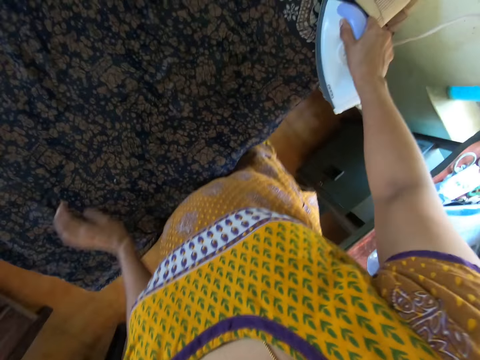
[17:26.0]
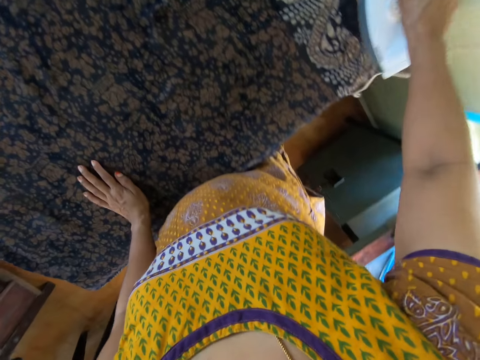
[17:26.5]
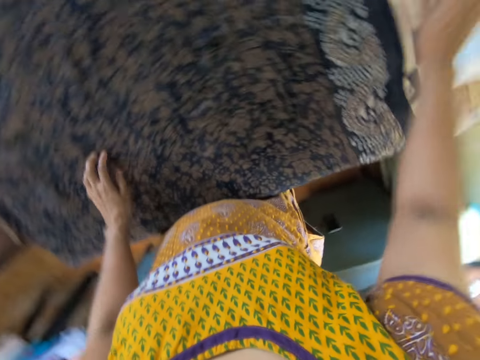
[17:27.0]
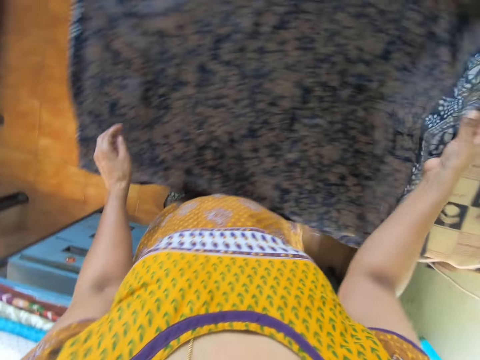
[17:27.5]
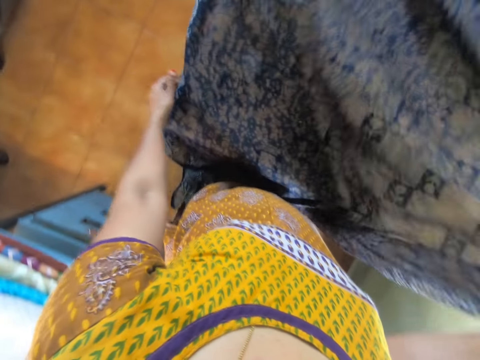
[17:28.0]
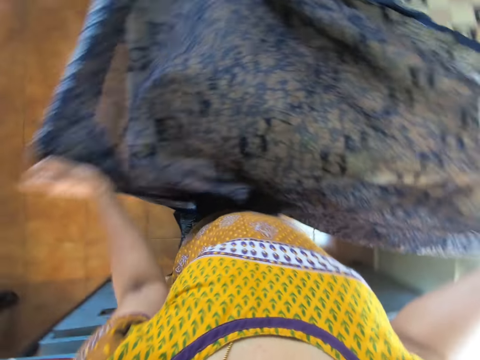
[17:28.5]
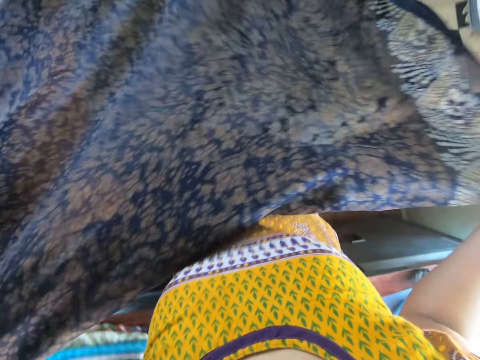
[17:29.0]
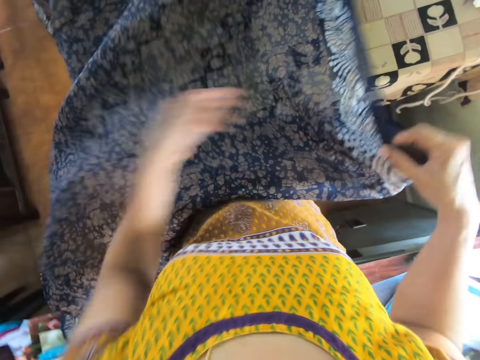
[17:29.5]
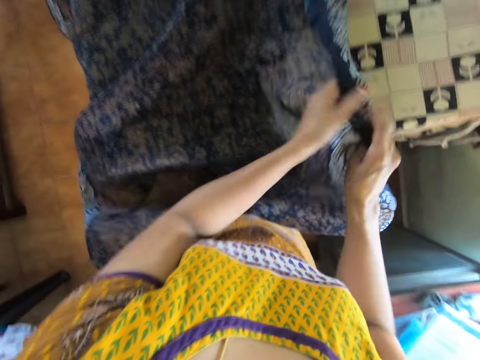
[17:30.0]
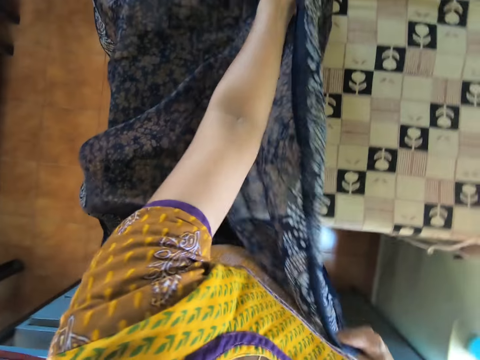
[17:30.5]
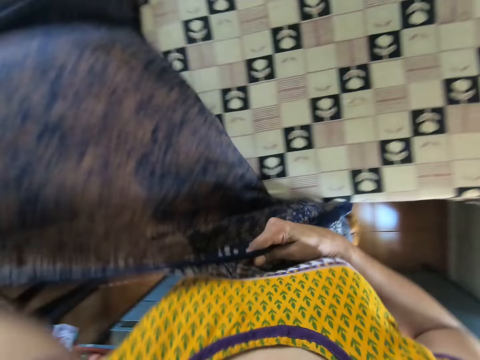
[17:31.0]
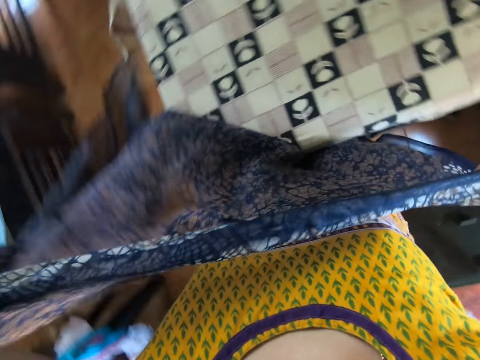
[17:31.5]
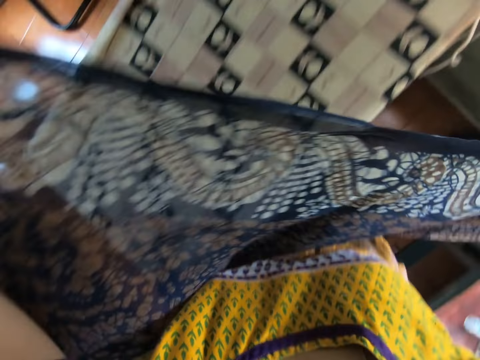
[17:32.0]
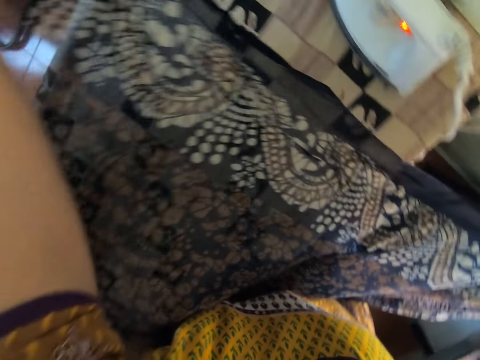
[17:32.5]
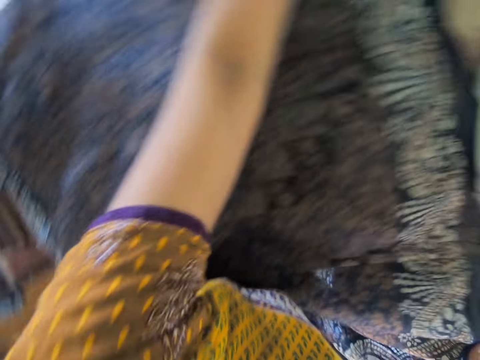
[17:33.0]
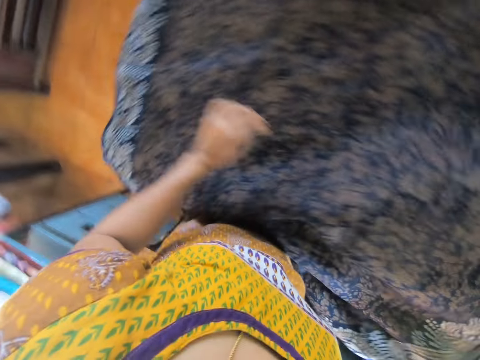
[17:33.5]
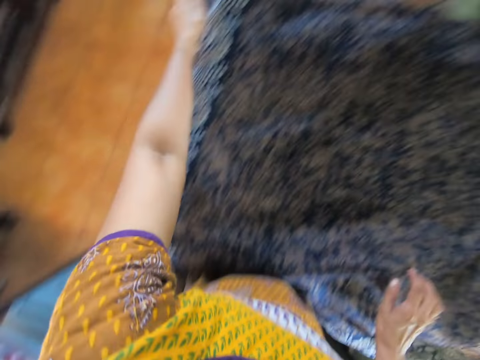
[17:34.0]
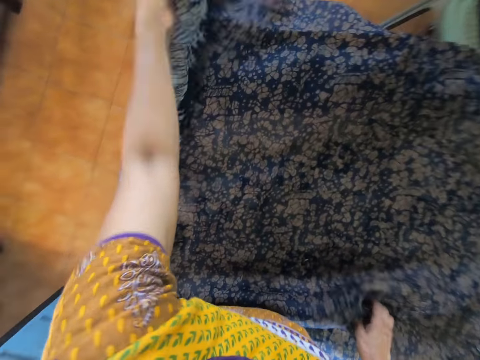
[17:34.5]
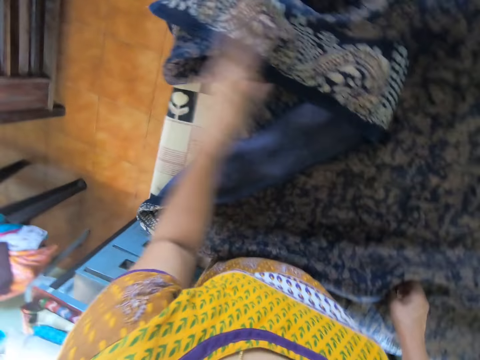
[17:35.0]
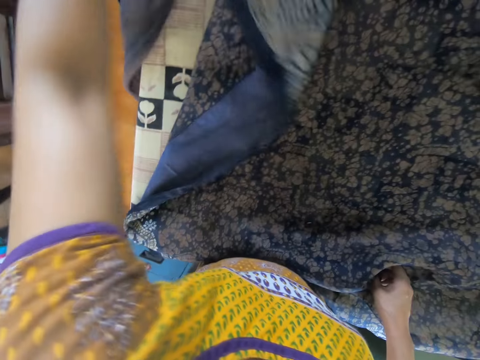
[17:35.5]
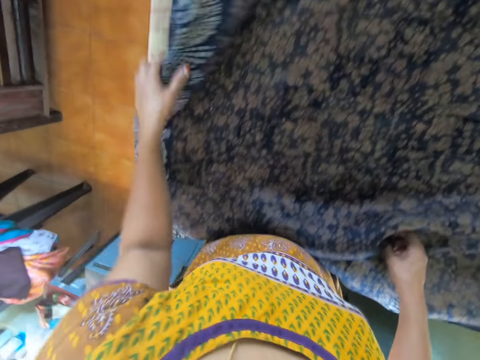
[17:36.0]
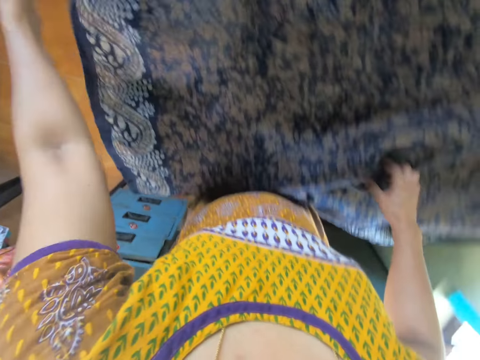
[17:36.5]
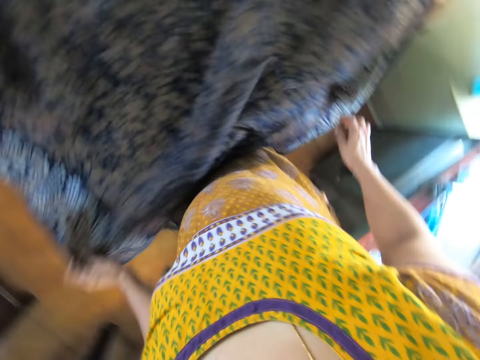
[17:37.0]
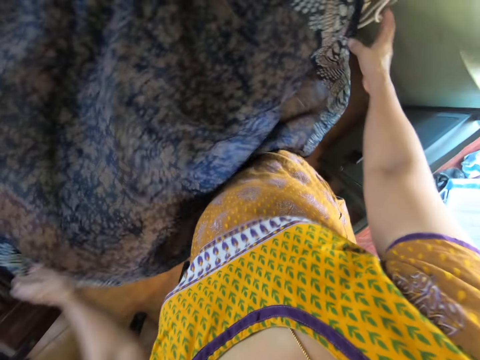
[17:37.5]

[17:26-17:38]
The camera wearer puts the iron box on the ironing table. They lift the cloth on the table with both hands. They adjust the cloth. They place the cloth on the table with both hands. They adjust the cloth on the table with both hands.
